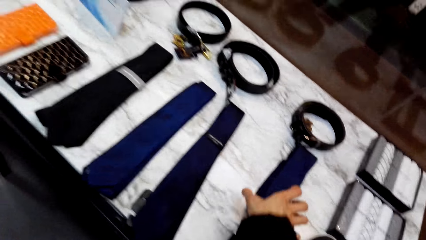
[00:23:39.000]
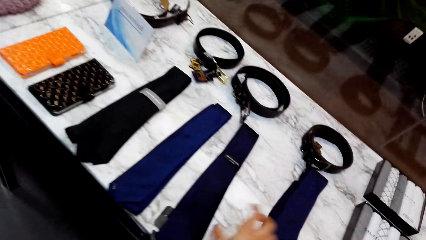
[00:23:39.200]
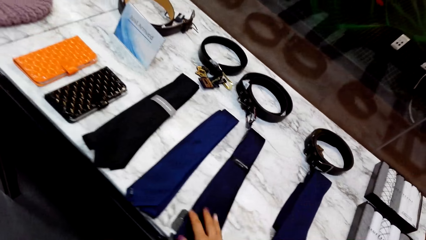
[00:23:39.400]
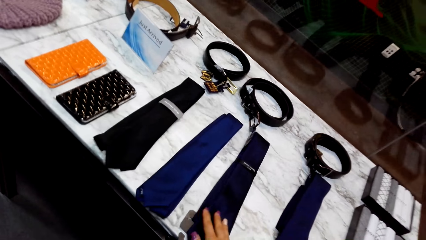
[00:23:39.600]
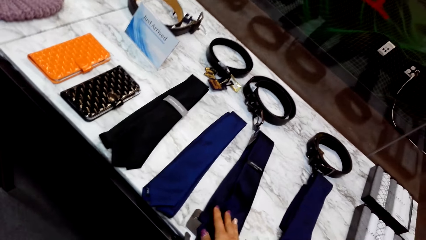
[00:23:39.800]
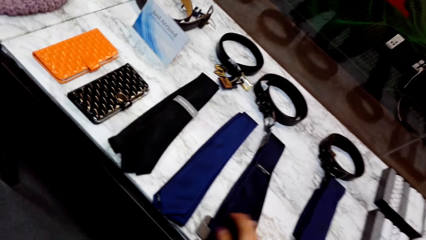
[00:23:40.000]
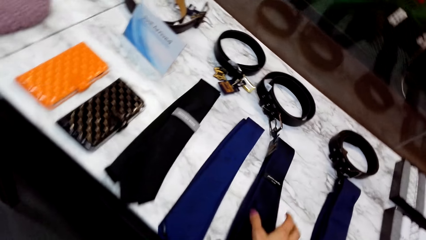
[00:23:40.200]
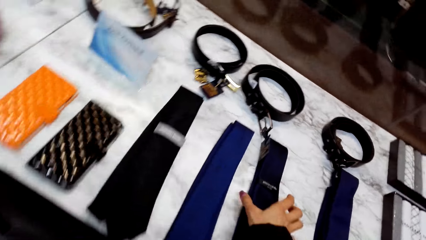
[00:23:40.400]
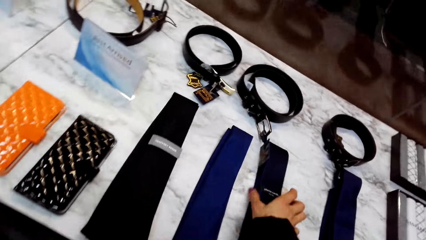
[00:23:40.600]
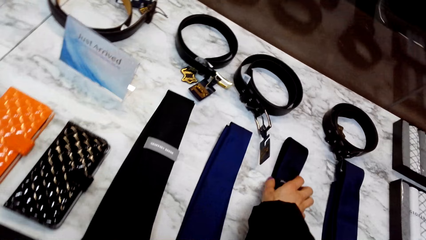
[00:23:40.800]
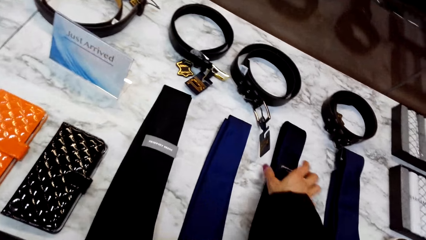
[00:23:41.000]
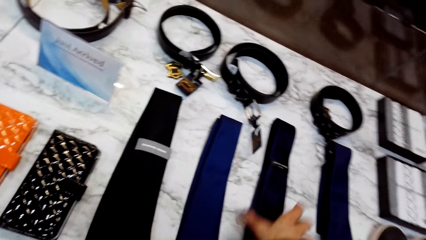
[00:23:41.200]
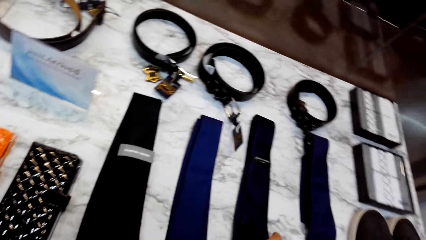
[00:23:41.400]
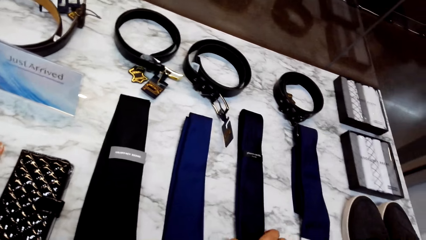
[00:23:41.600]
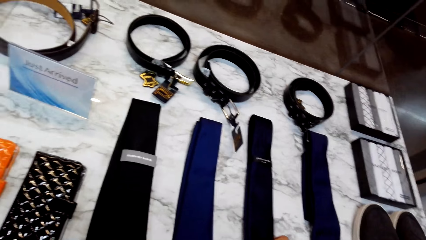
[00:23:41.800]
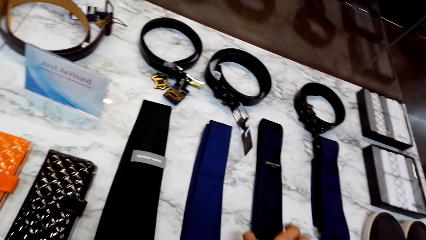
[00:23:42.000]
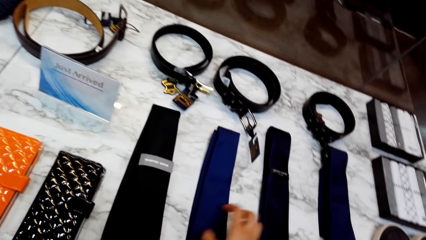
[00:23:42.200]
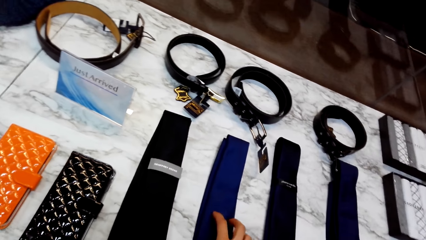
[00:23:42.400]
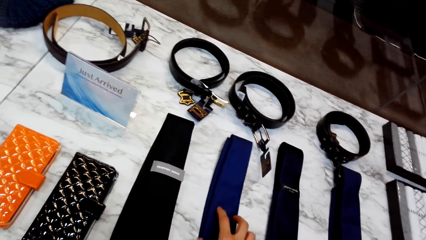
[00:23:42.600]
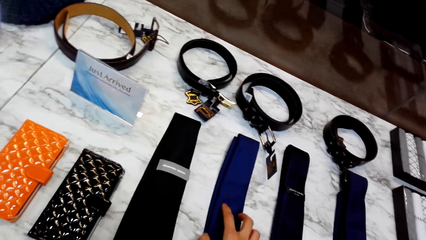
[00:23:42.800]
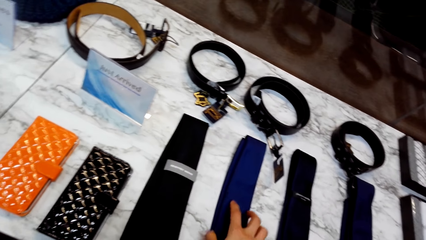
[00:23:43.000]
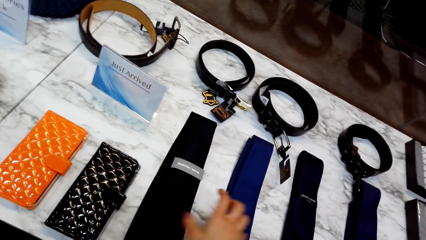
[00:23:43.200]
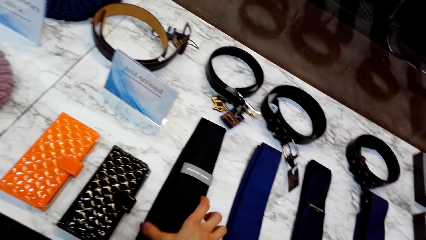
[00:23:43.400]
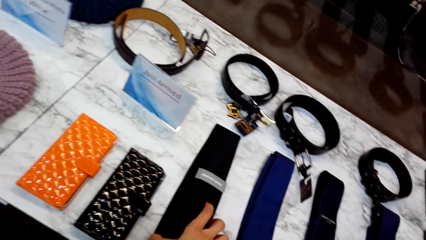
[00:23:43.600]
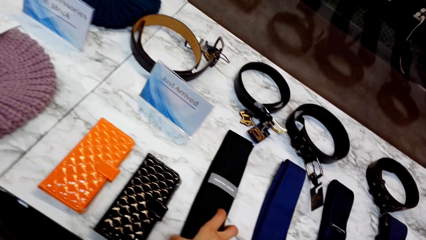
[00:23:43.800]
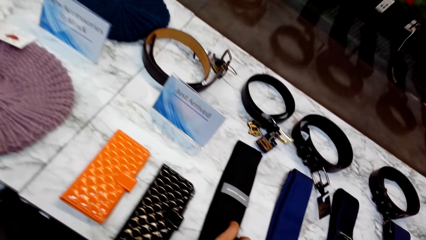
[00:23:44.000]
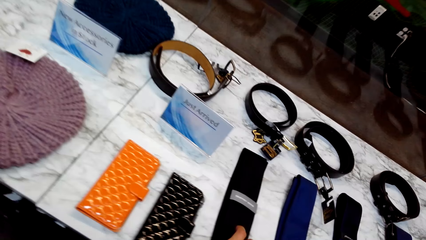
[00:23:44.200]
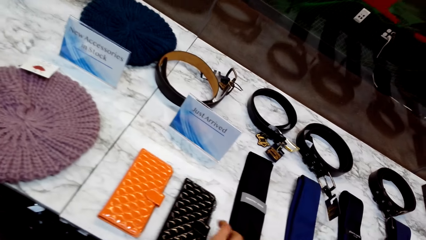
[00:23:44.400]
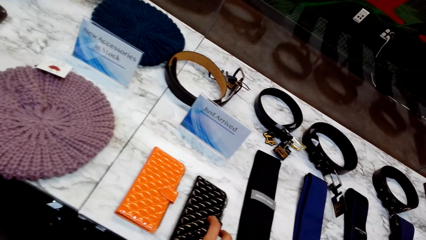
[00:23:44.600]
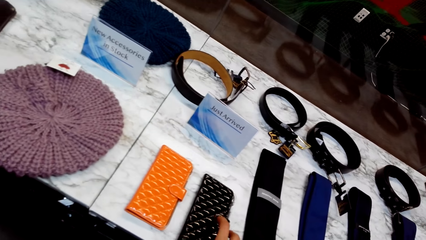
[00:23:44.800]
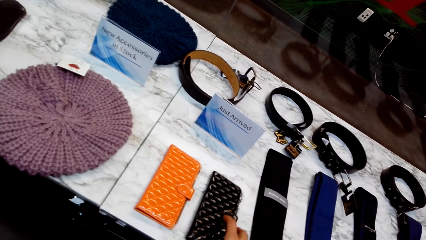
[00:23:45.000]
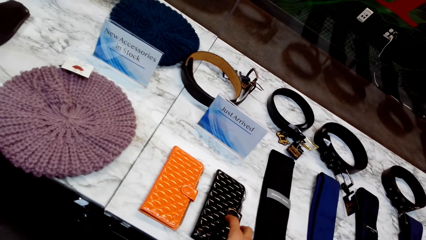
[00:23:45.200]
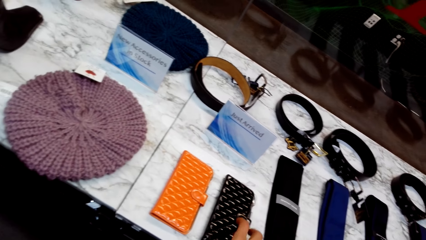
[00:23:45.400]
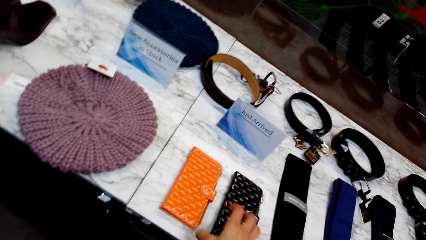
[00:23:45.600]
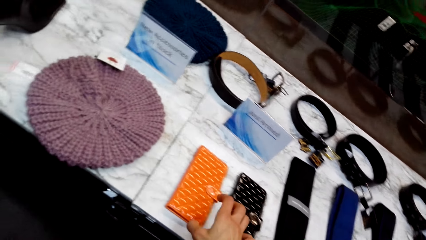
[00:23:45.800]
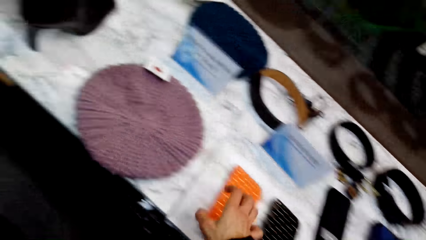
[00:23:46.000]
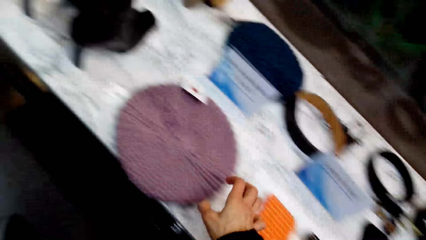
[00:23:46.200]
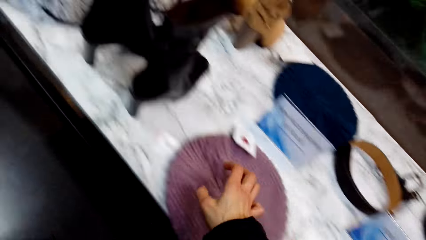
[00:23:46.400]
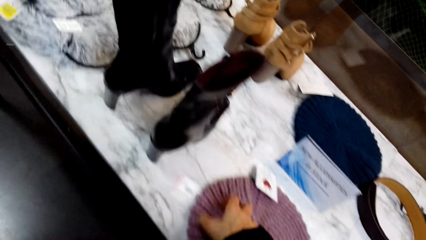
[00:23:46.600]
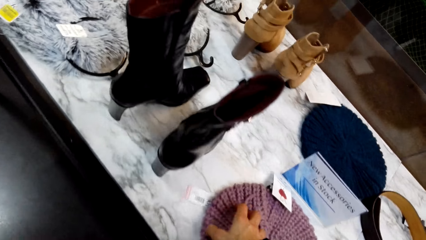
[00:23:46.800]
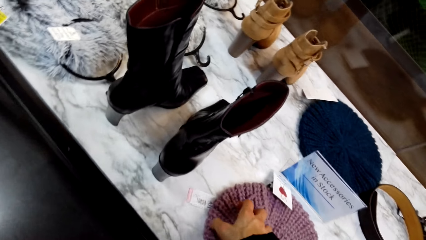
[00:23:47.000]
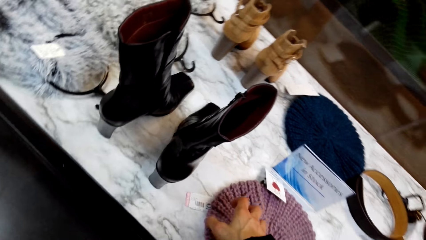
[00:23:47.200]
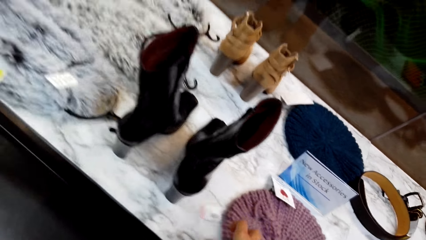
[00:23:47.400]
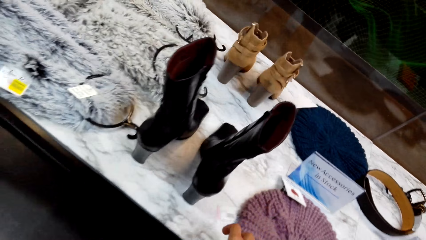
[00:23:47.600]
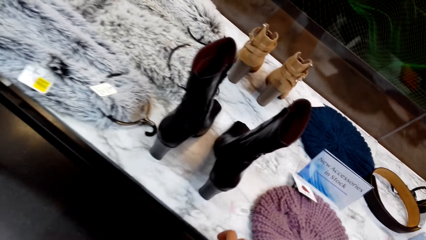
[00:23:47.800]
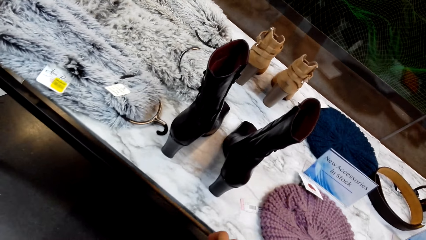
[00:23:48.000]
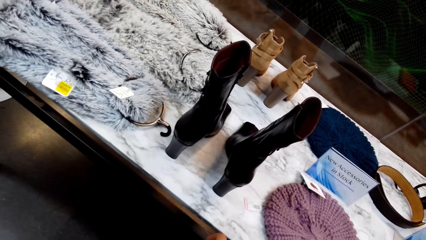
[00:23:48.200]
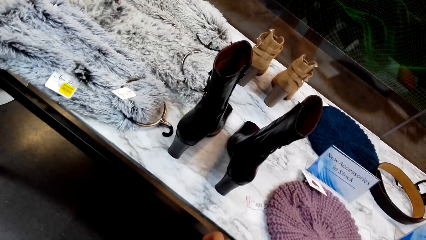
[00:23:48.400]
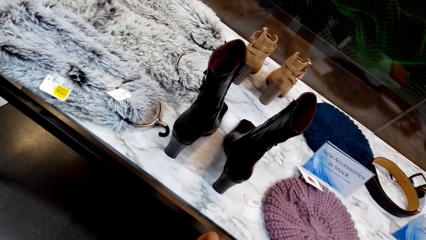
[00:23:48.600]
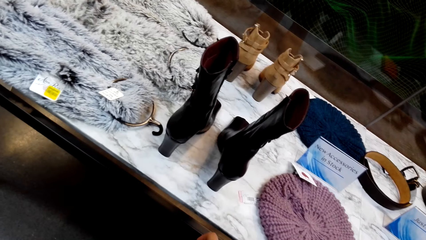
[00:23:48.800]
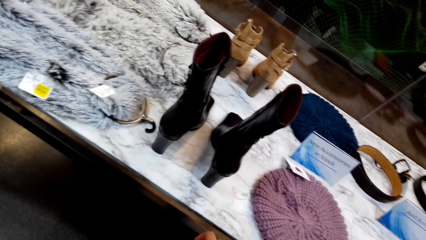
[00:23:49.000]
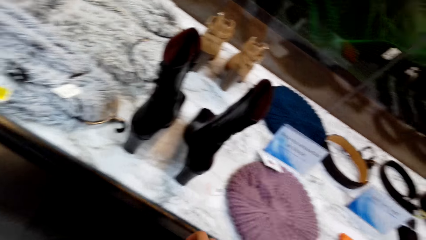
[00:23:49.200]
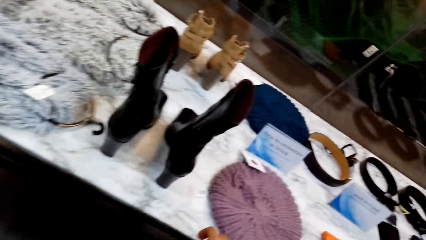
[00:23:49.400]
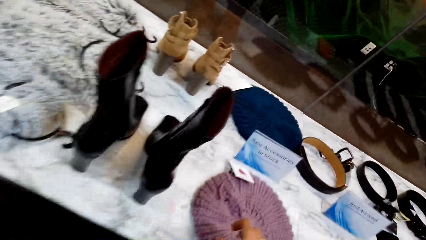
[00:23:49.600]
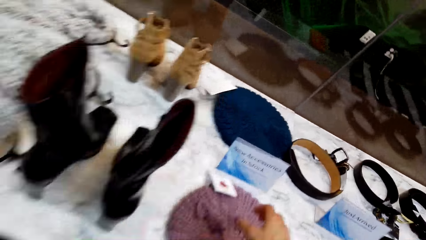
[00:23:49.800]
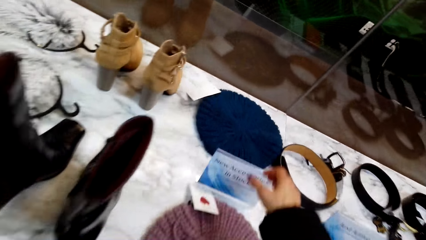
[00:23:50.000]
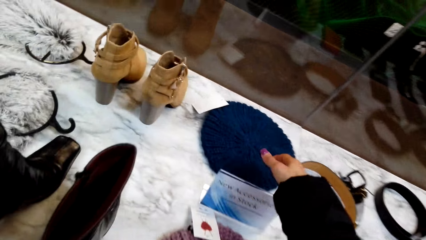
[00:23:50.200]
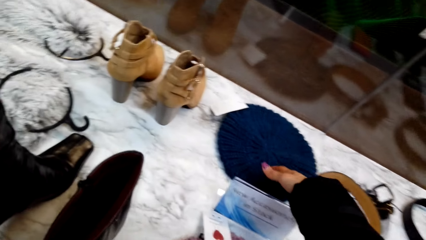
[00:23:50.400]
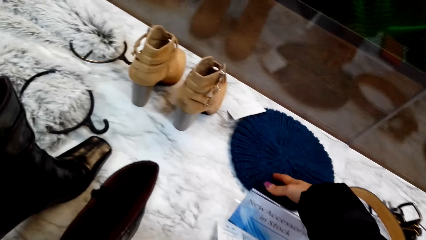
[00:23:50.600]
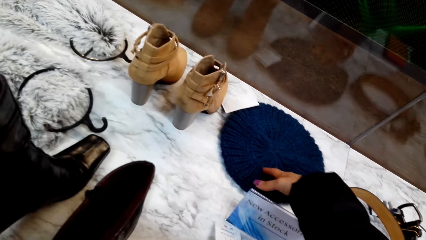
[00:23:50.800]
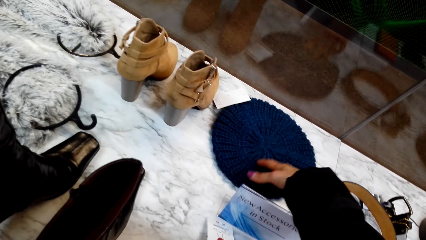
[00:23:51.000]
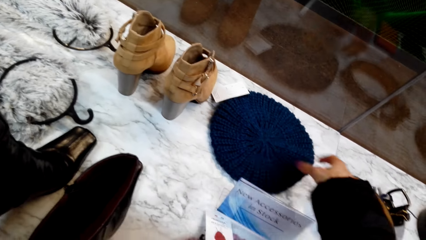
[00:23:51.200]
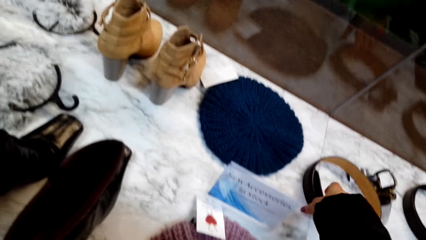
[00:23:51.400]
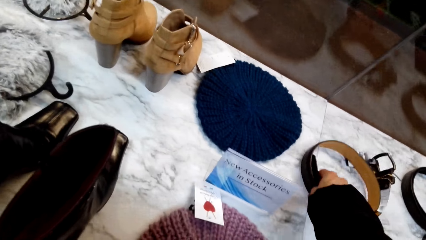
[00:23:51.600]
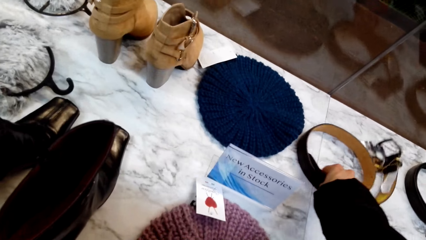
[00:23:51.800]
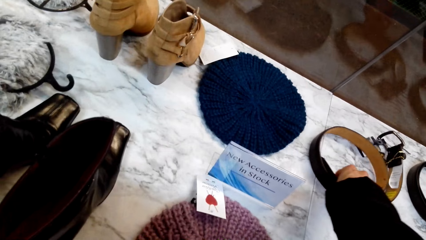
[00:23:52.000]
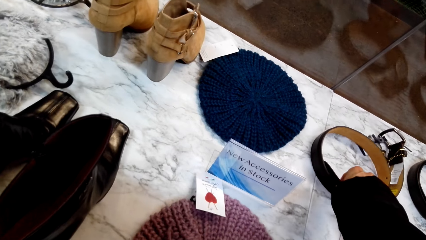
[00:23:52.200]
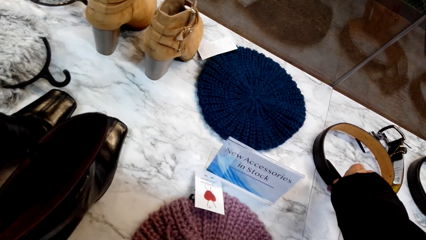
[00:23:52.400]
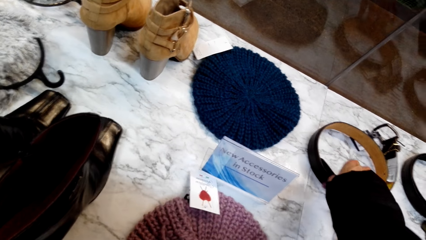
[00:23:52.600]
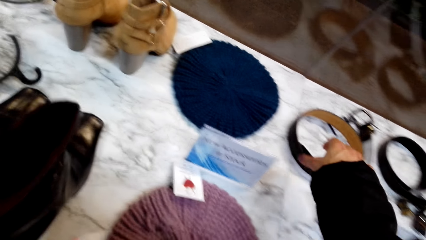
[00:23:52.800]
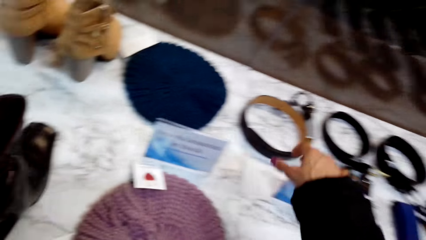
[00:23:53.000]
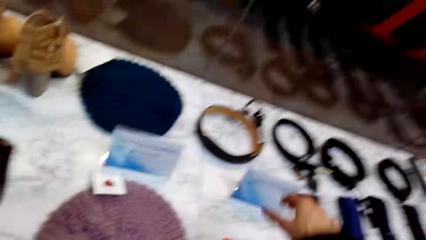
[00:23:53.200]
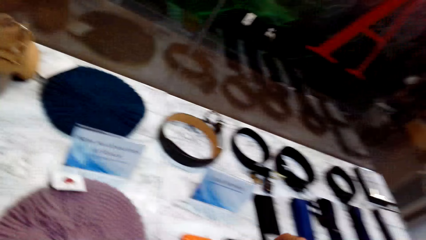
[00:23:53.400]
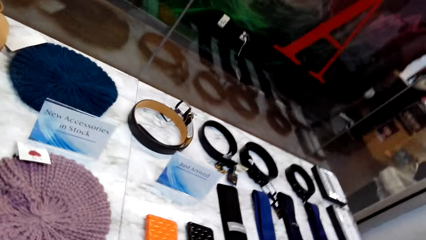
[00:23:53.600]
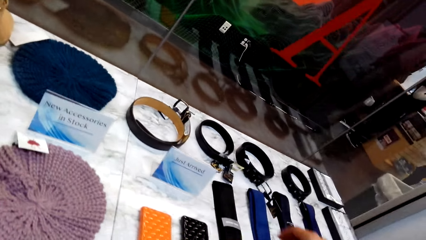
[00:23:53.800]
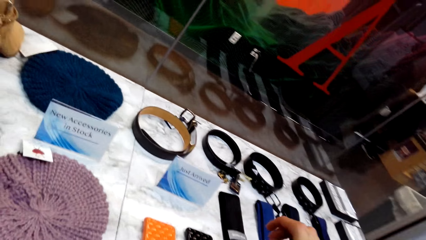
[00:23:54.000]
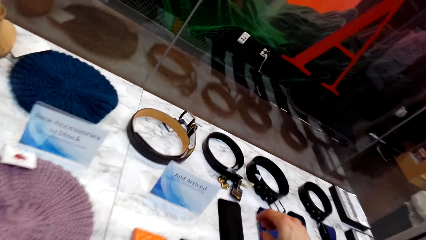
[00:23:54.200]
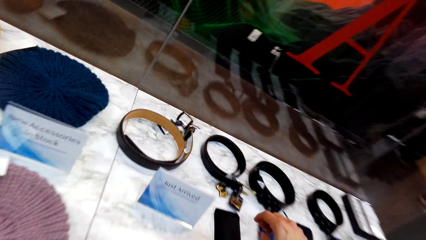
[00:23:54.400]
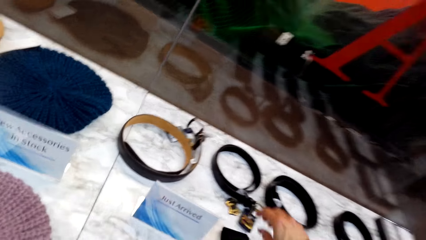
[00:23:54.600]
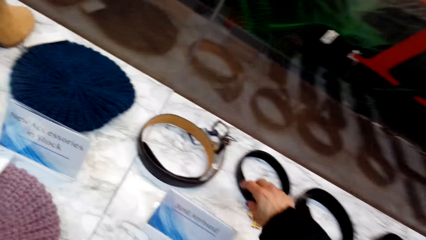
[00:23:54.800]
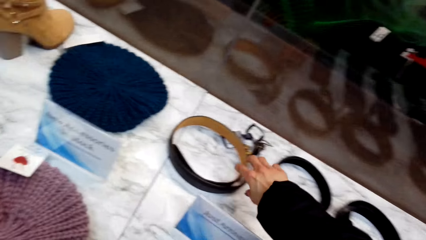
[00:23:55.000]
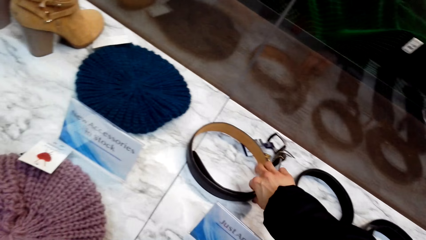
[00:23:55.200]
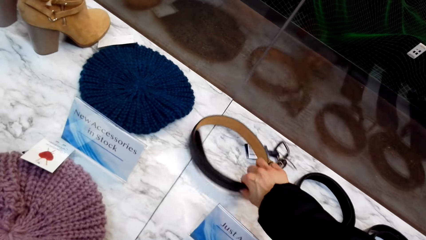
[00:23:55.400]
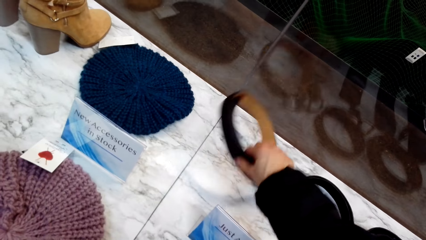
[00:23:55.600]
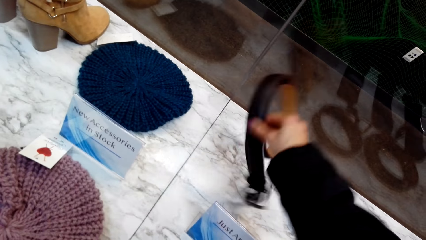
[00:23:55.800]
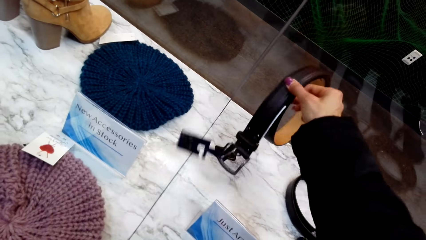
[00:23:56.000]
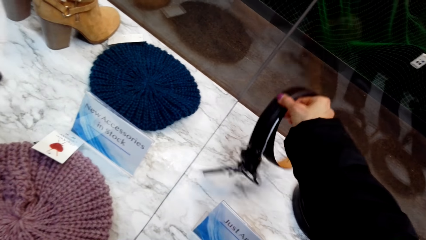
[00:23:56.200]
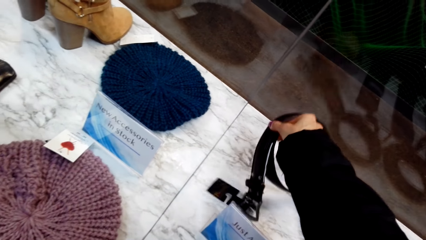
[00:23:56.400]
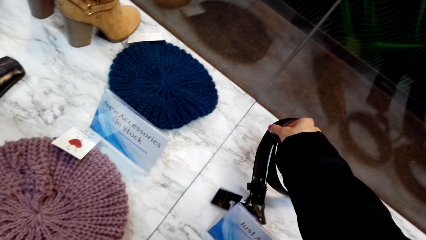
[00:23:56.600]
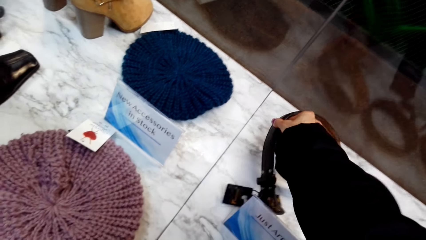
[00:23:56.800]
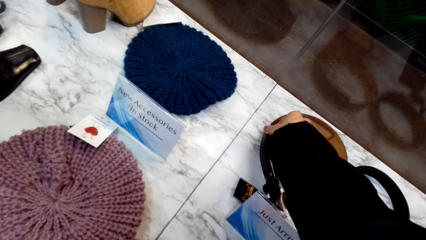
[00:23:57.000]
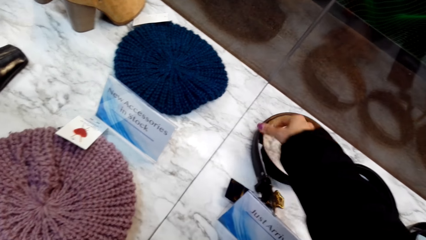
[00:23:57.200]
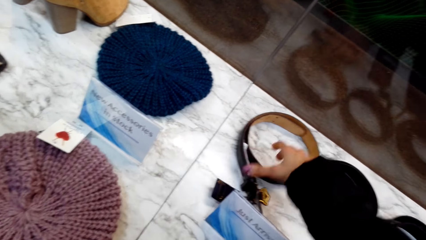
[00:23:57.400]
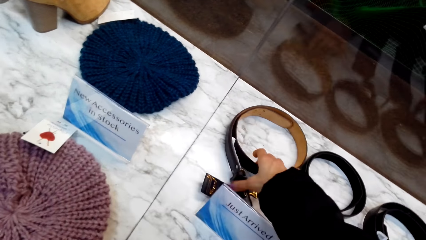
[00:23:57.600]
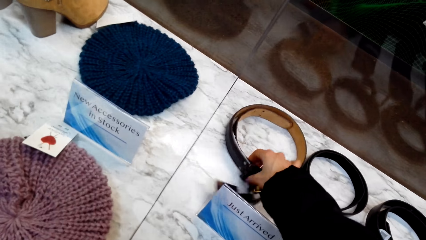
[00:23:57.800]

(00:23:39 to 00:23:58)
The camera wearer touches the wallet. They look around. They drag the hat on the table. They drag the belt on the table. They touch the belt. They look around. They drag the belt on the table.
